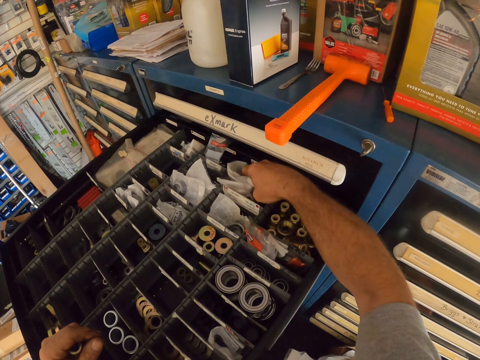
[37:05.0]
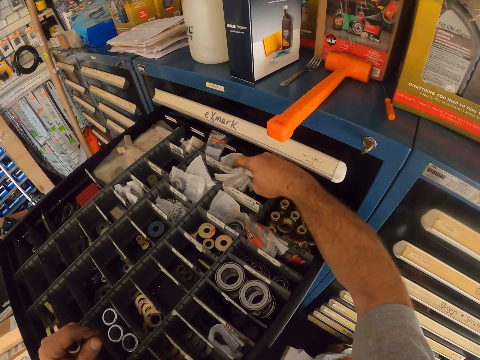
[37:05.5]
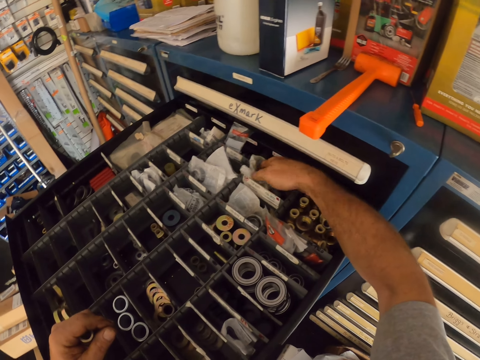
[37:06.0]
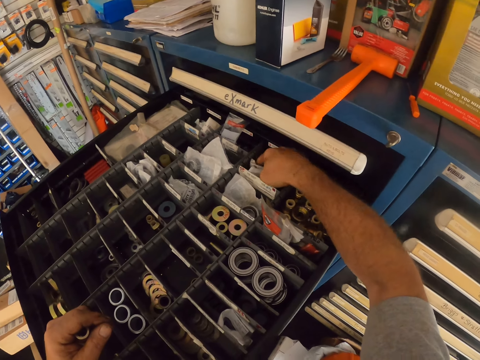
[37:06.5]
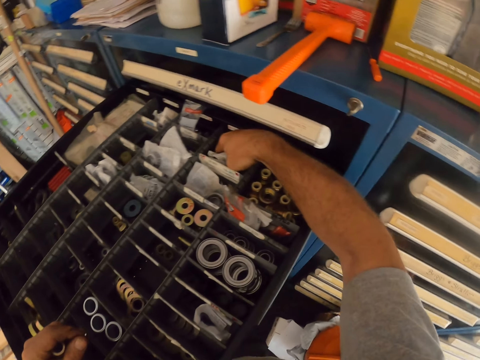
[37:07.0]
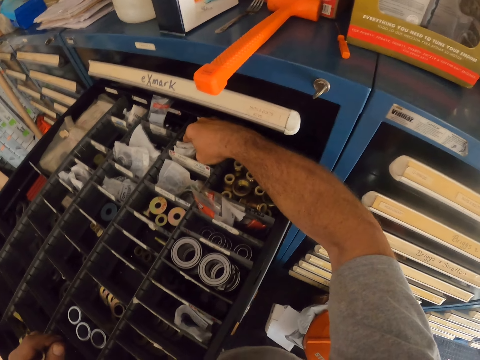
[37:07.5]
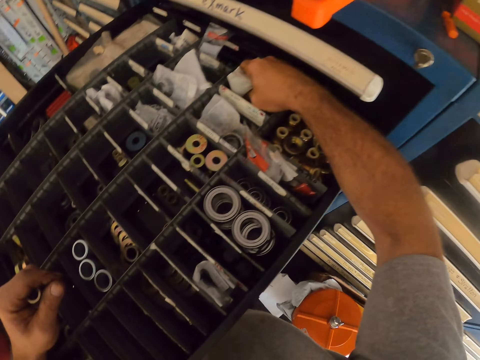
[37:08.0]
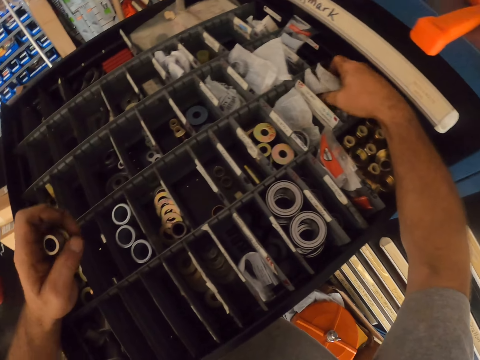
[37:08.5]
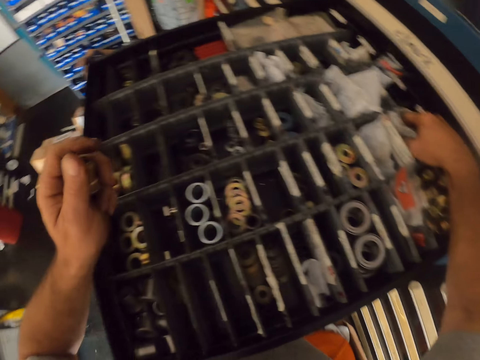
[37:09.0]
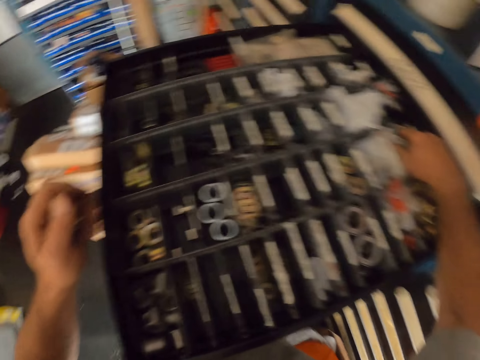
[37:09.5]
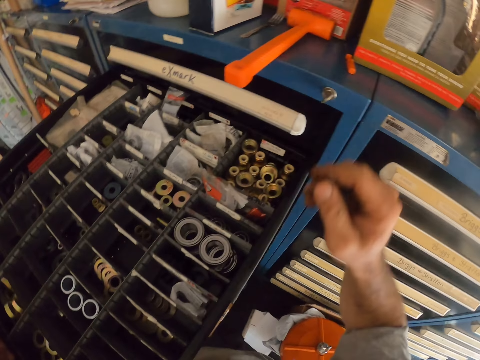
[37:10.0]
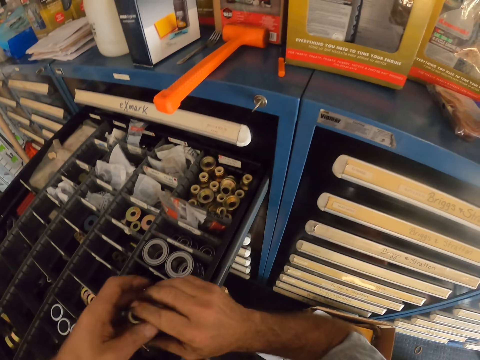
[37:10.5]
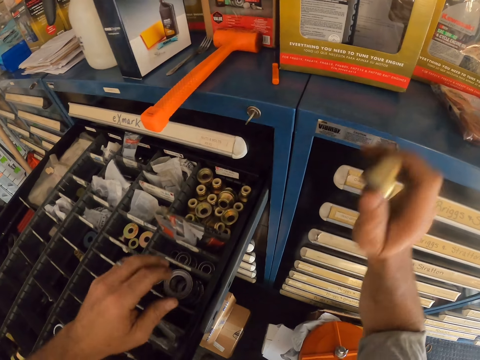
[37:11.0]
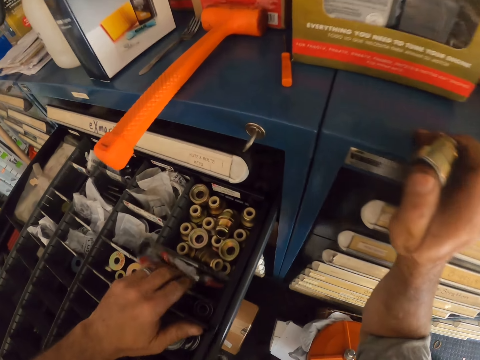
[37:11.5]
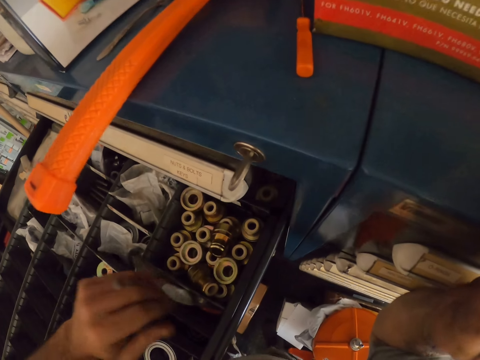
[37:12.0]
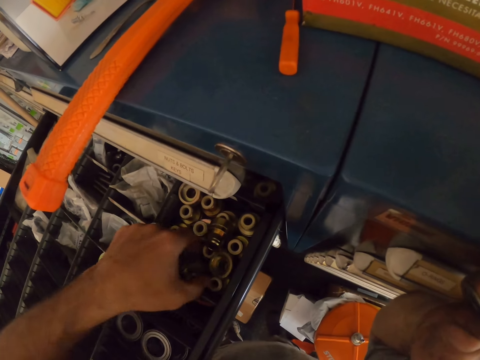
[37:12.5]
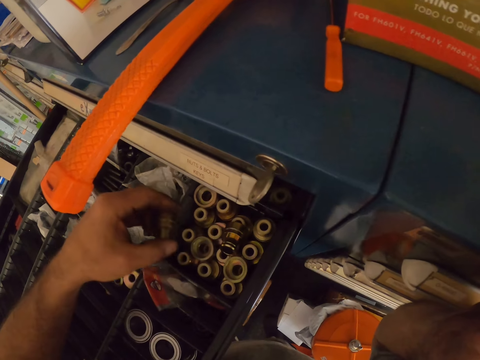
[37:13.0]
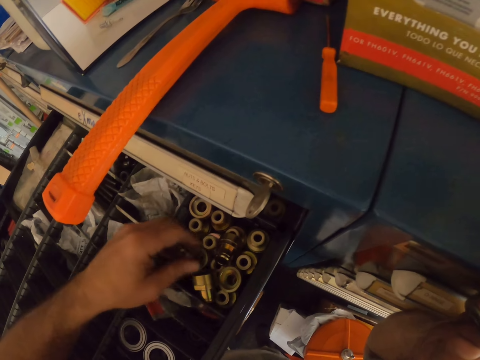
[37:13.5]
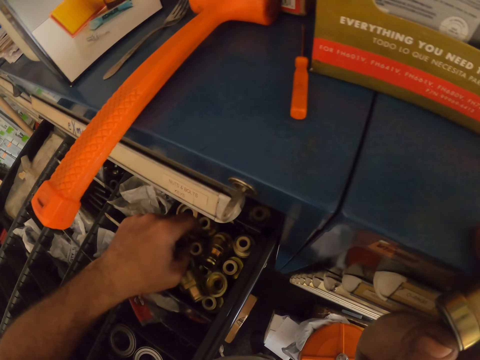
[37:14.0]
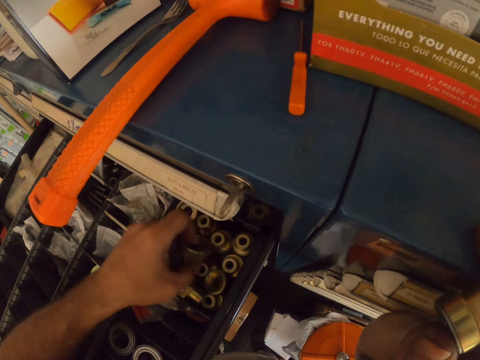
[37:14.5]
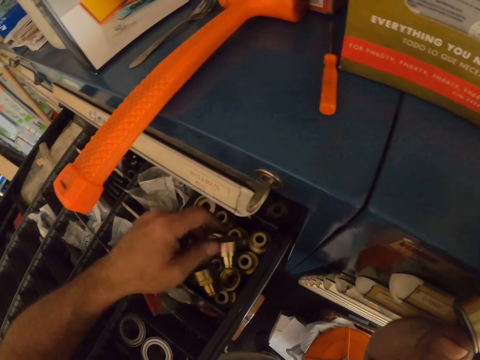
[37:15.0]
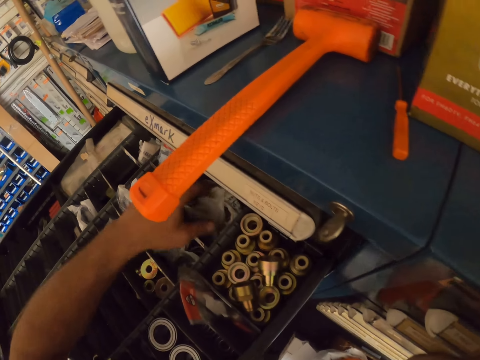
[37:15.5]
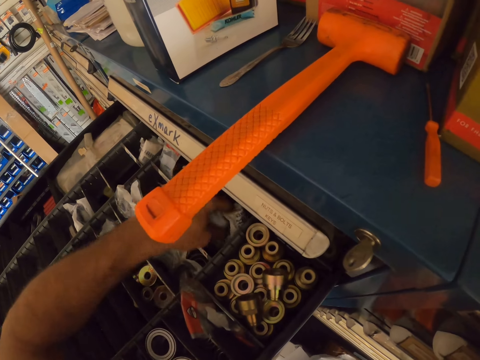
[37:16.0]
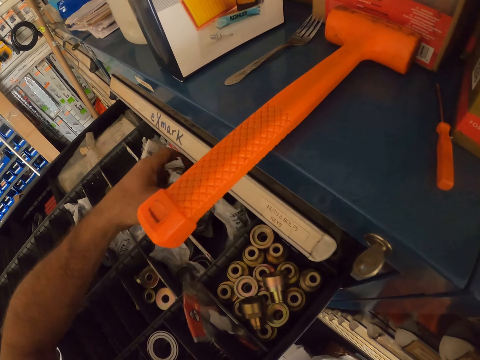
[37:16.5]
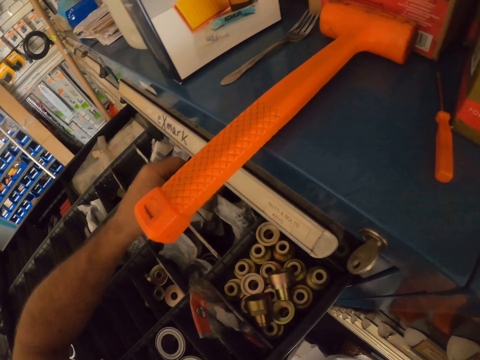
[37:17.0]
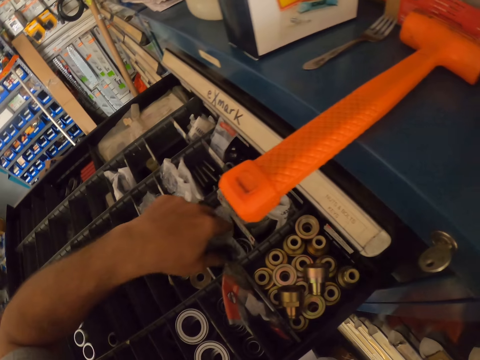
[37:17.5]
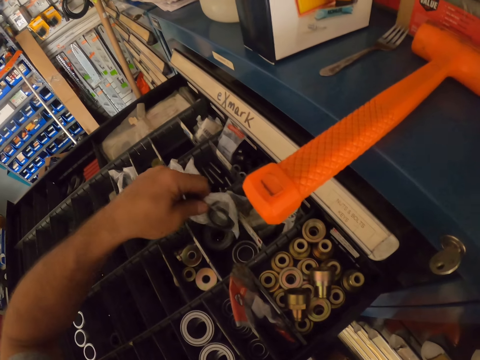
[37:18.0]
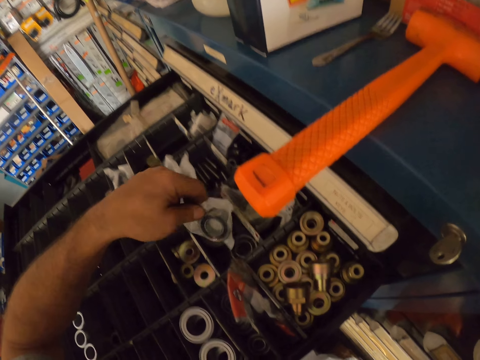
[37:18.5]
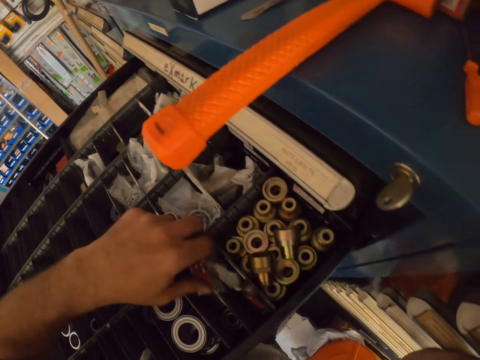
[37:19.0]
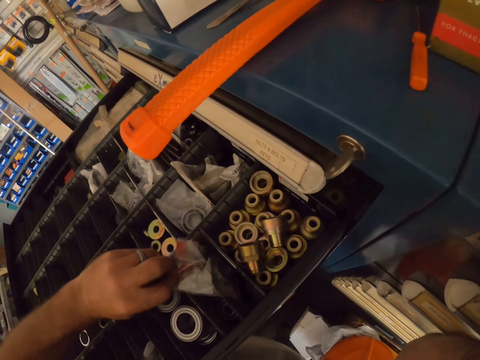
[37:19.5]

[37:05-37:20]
The camera wearer lifts their hands from the drawer. They shift the bearing to the right hand. They hold the bearing round in the drawer. They pick up another bolt in the drawer.

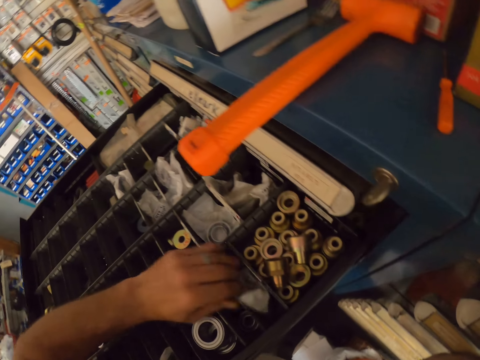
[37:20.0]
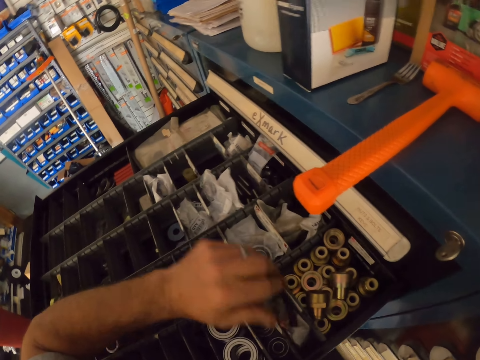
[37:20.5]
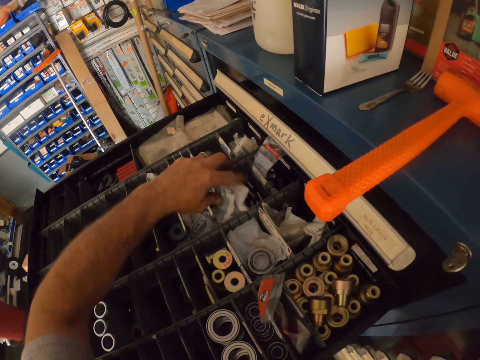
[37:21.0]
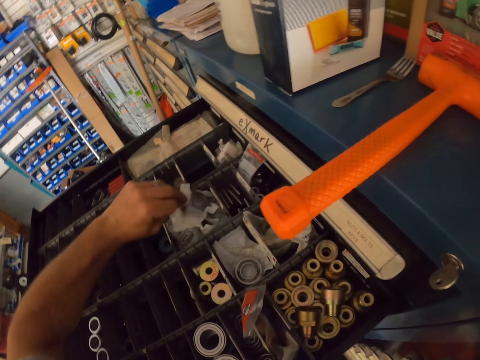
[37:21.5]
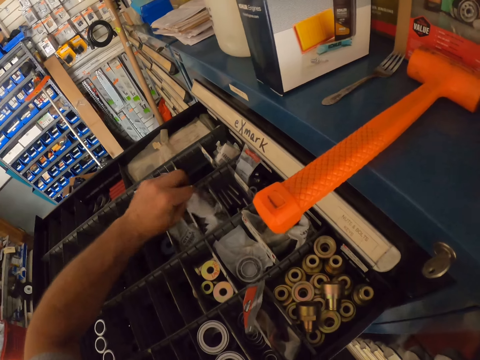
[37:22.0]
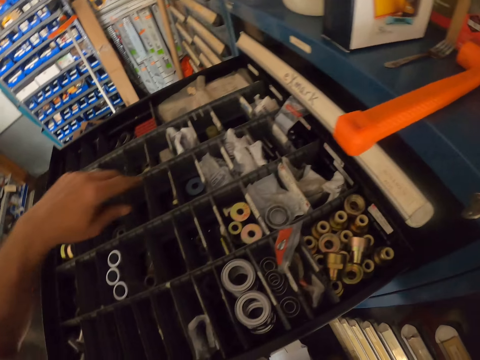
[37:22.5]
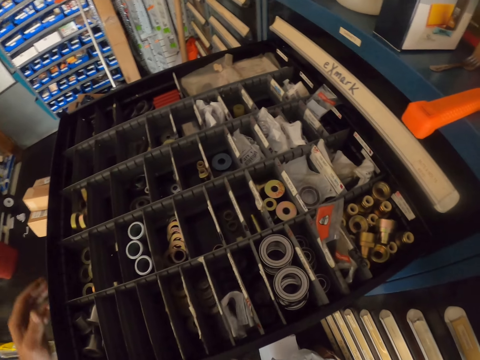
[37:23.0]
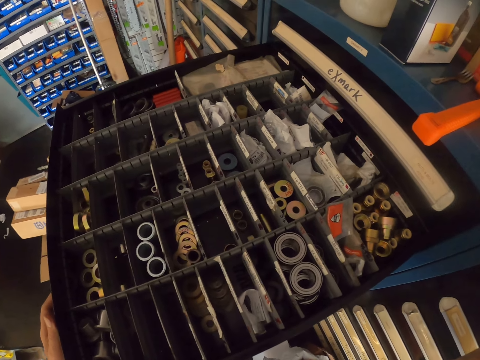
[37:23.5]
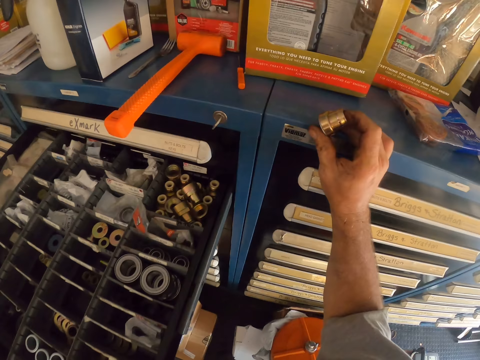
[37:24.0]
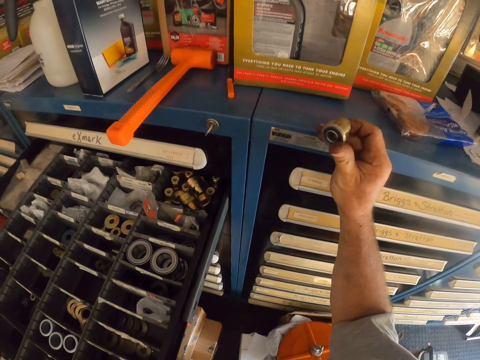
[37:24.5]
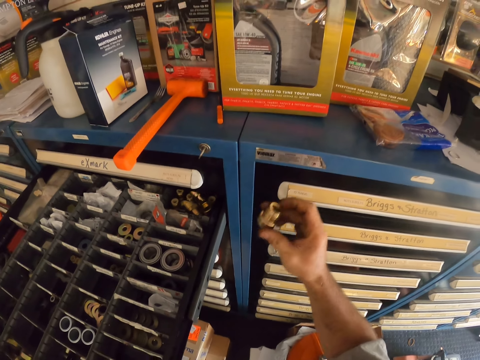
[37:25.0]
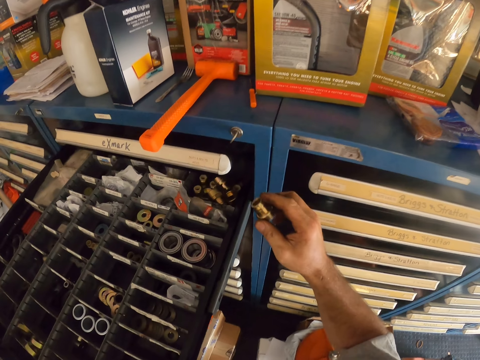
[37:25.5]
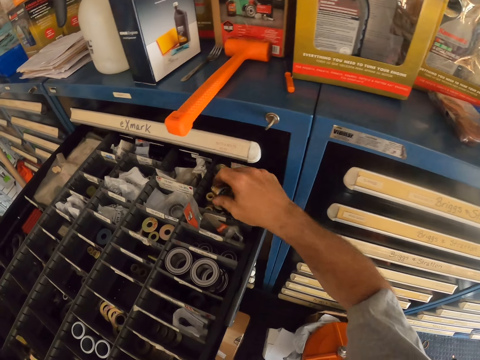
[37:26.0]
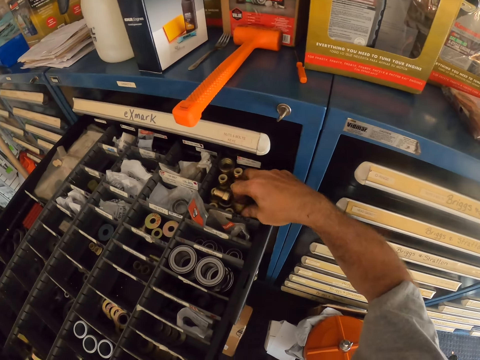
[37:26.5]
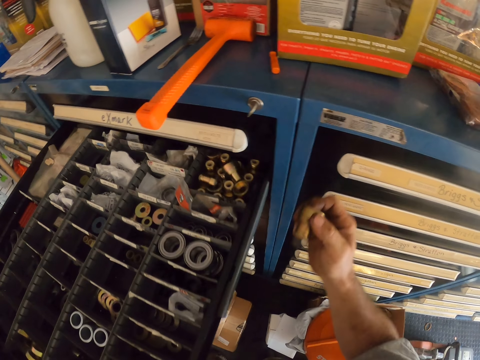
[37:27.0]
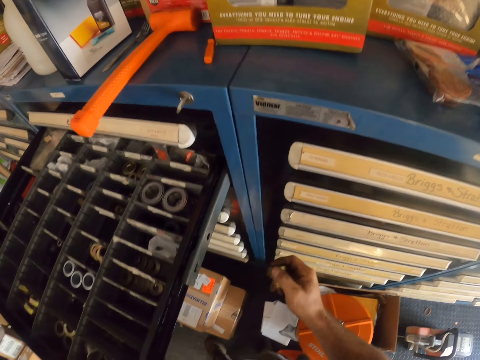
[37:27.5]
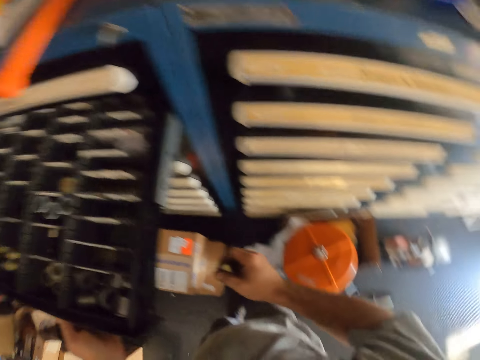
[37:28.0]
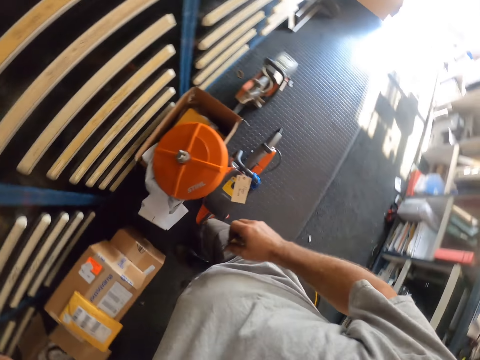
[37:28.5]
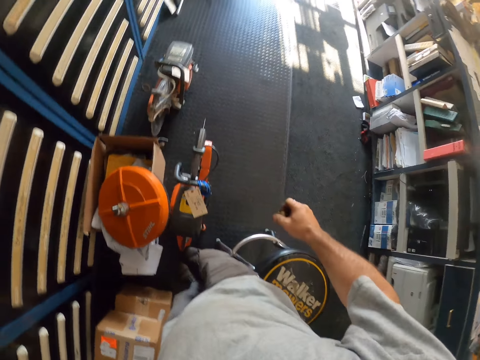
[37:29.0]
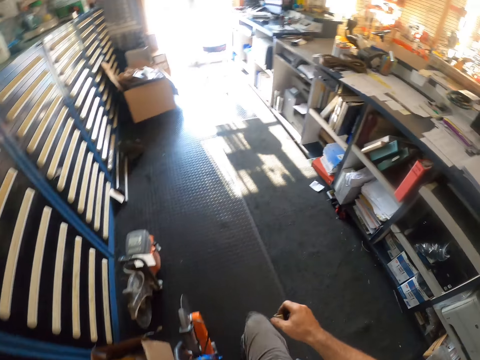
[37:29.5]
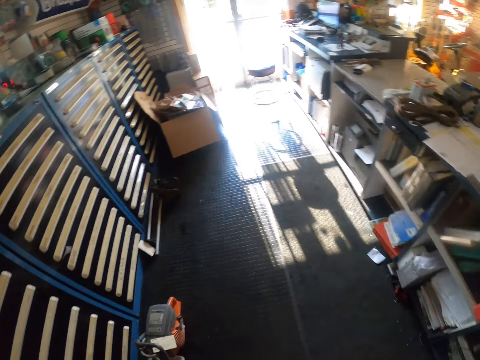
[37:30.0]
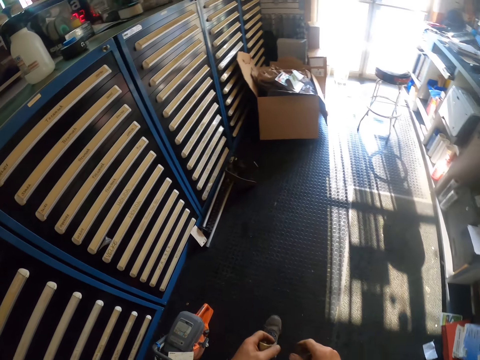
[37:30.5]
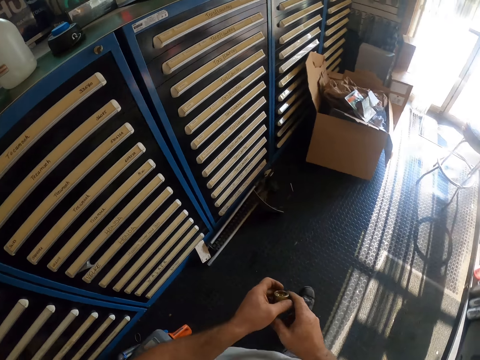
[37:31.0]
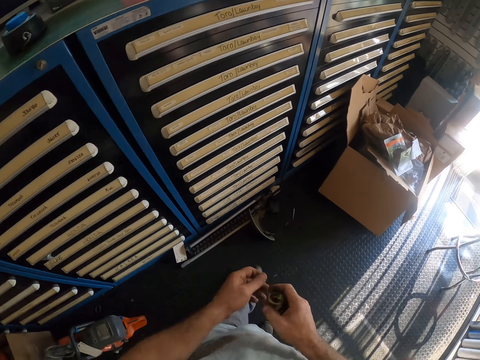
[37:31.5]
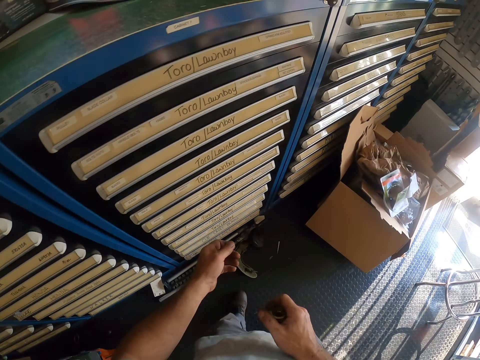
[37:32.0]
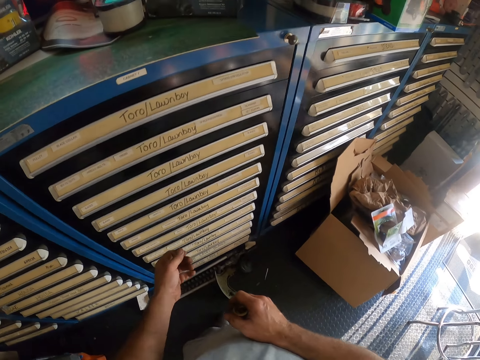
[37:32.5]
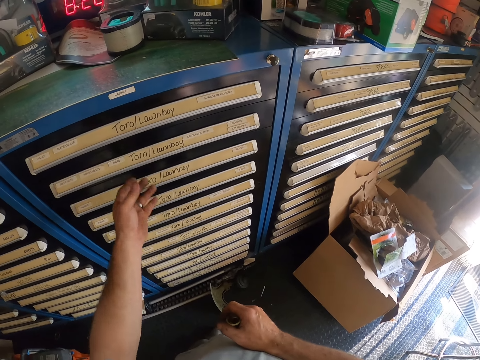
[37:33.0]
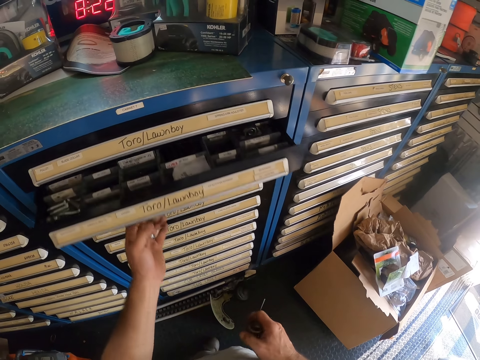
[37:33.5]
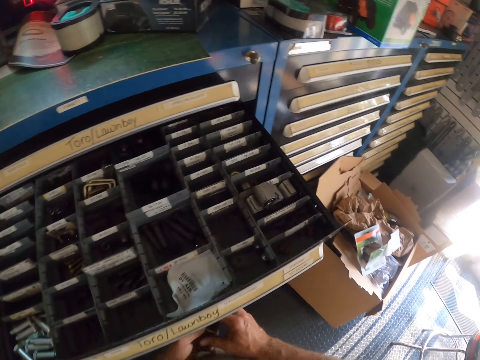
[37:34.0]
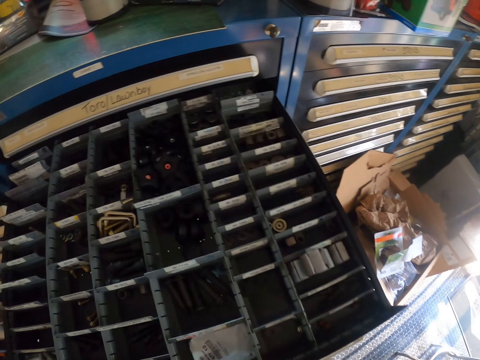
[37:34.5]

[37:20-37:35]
The camera wearer pushes the drawer half back. They hold the bearing in the right hand. They drop the bearing in the drawer. They pick up another bearing from the drawer. They close the drawer. They carry the bearing to the other drawers. They hold the bearing in their hands. They stand in front of the drawers. They open the drawer. They stare round inside the drawer.
